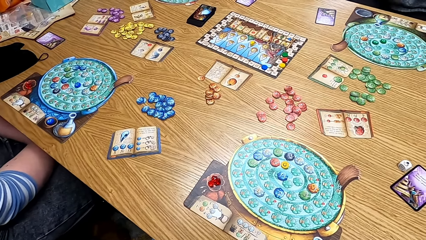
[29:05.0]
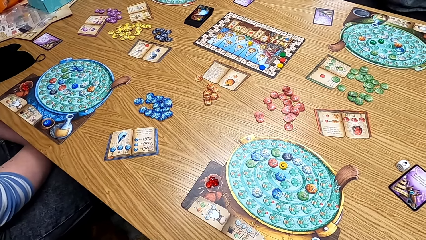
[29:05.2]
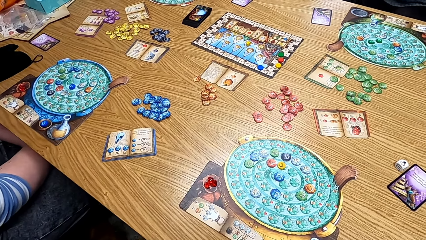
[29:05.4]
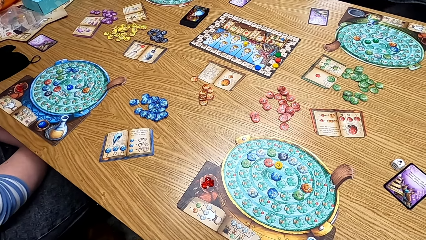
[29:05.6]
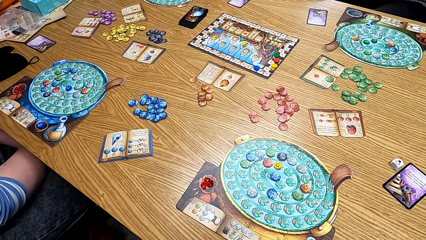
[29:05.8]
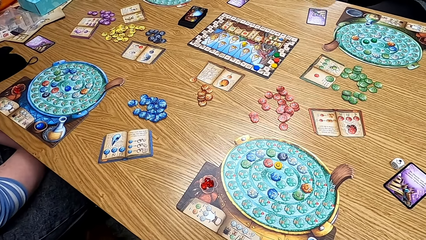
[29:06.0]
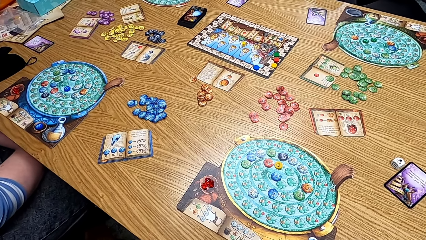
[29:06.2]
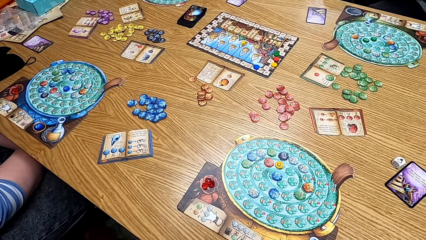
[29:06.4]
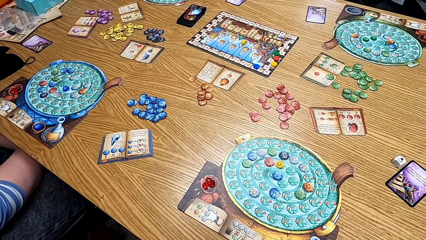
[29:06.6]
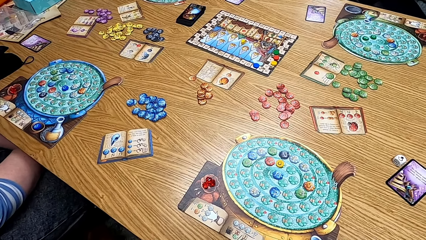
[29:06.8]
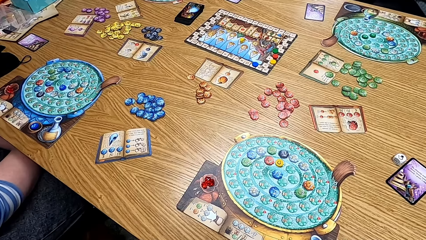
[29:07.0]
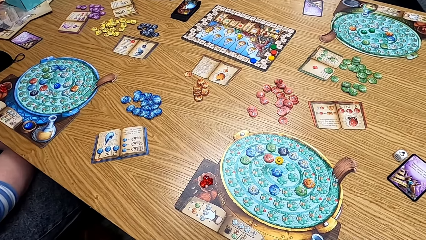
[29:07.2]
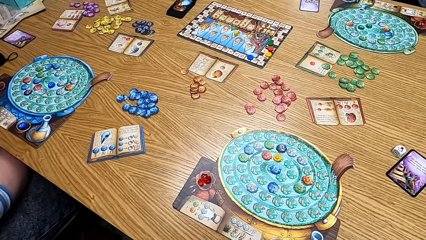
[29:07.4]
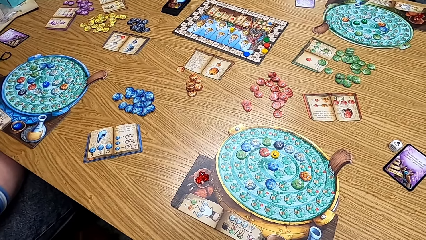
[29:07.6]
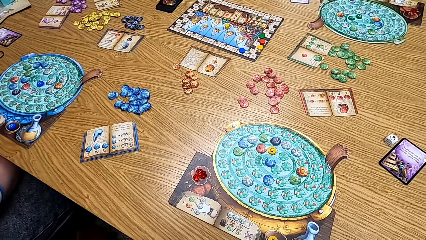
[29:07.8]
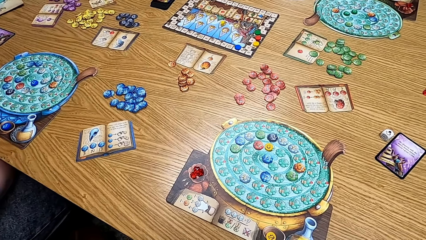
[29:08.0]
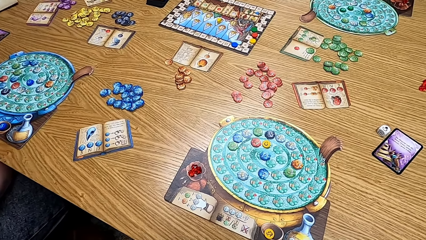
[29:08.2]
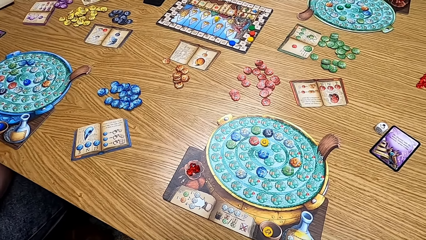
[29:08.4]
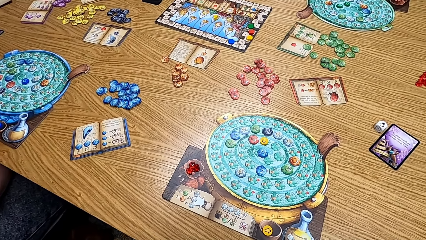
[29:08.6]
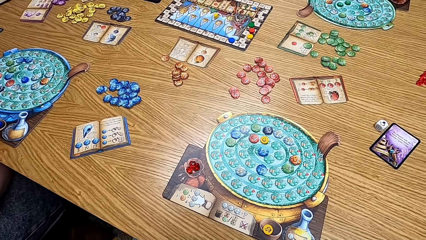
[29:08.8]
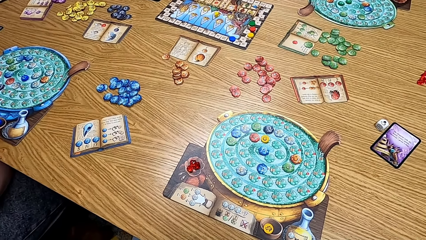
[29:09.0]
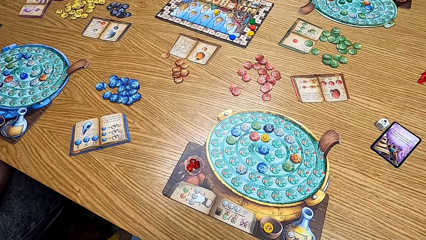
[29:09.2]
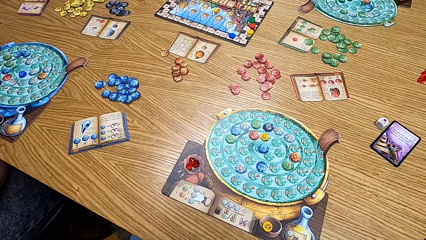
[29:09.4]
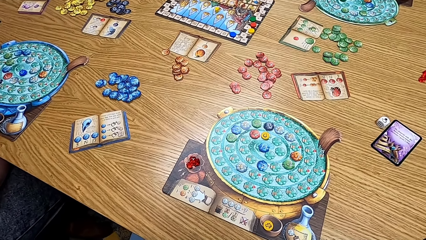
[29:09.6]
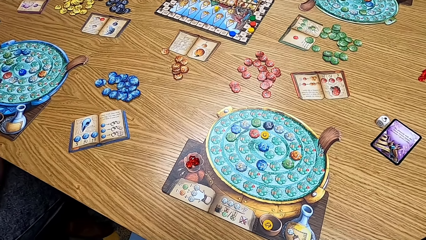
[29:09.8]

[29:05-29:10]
The camera wearer looks at the table.

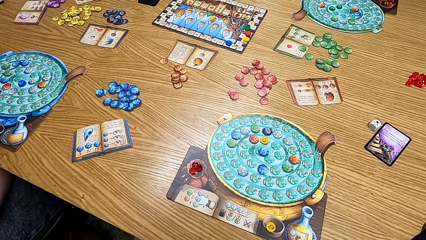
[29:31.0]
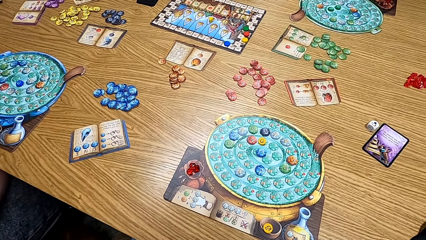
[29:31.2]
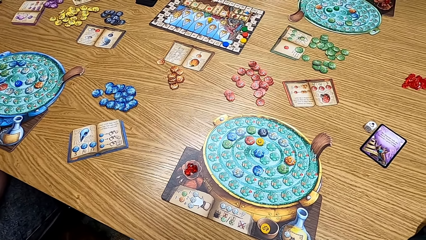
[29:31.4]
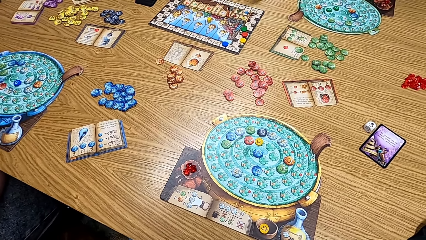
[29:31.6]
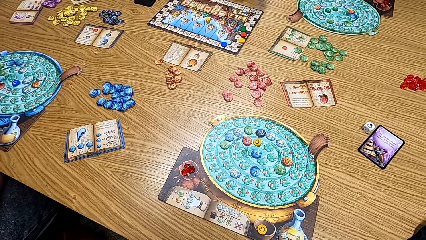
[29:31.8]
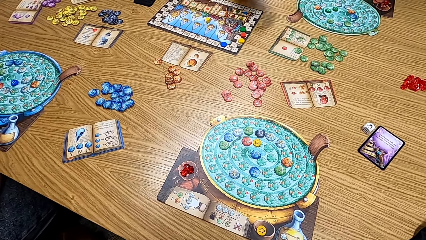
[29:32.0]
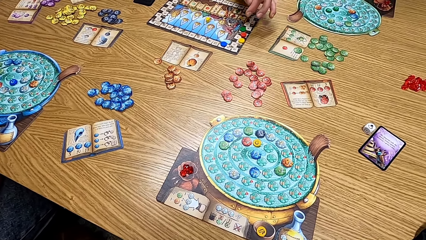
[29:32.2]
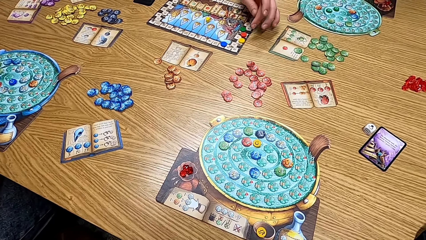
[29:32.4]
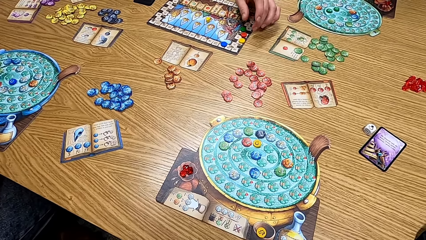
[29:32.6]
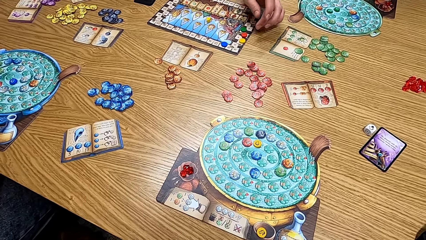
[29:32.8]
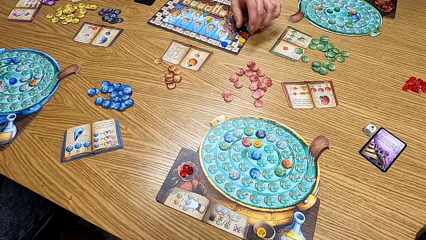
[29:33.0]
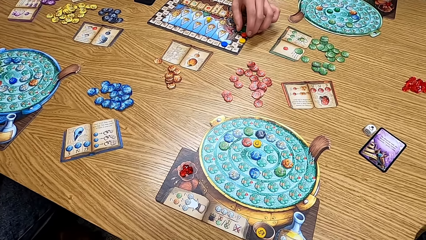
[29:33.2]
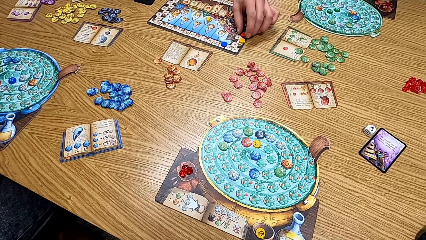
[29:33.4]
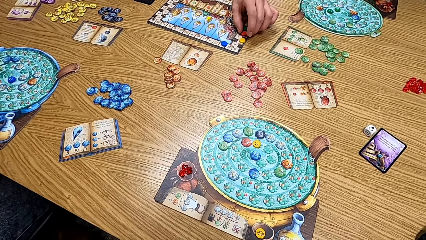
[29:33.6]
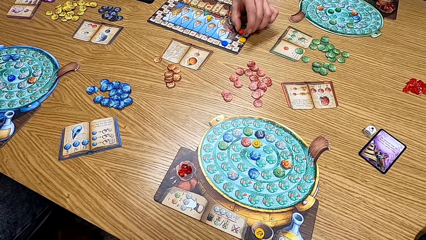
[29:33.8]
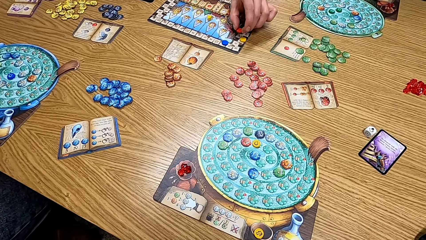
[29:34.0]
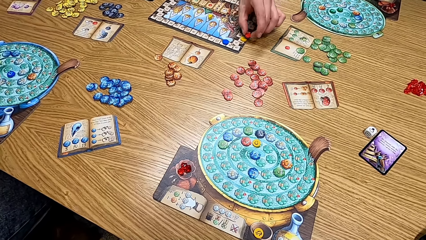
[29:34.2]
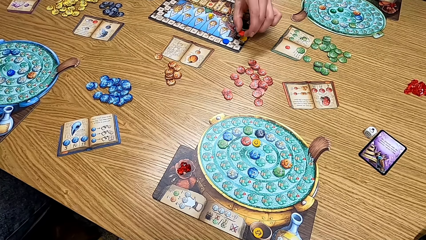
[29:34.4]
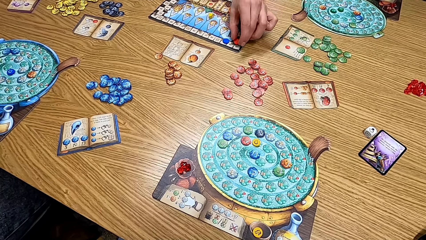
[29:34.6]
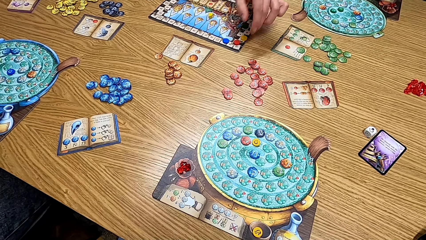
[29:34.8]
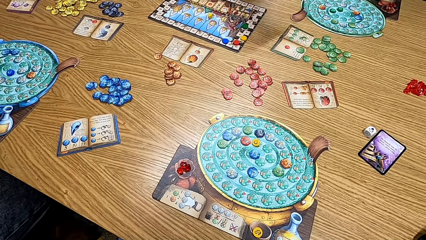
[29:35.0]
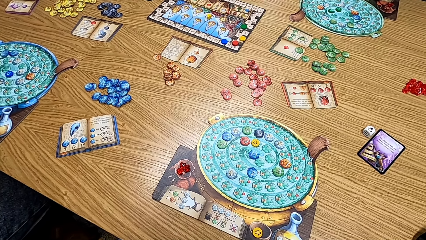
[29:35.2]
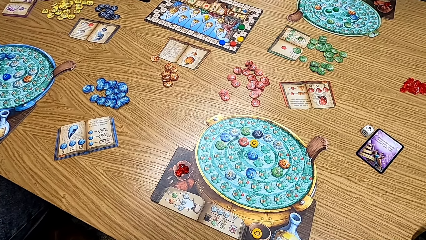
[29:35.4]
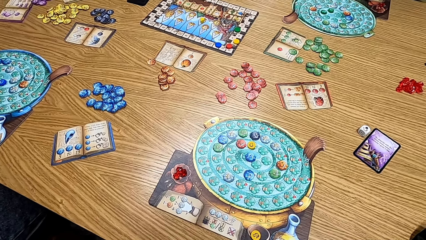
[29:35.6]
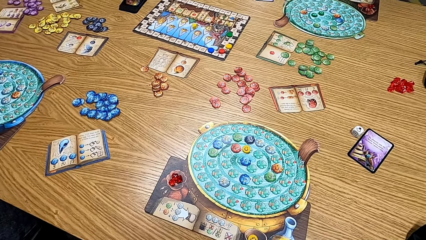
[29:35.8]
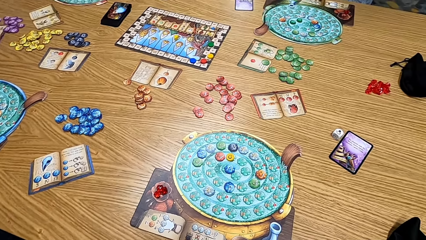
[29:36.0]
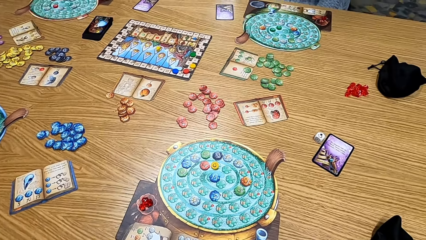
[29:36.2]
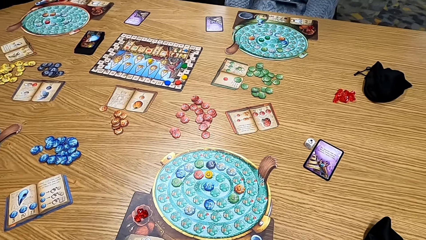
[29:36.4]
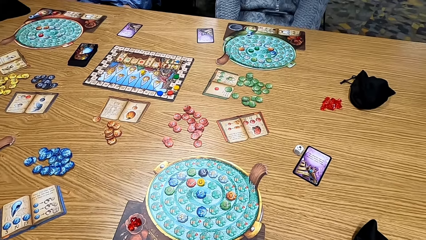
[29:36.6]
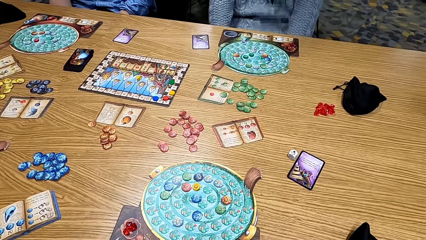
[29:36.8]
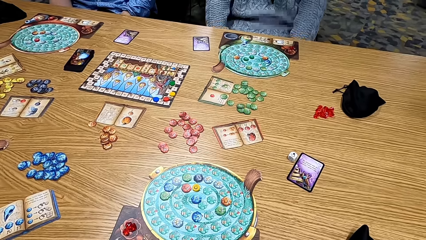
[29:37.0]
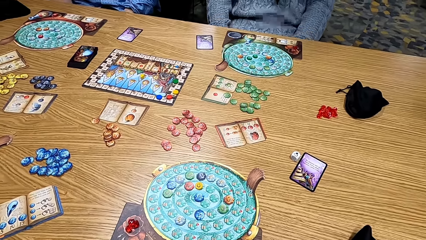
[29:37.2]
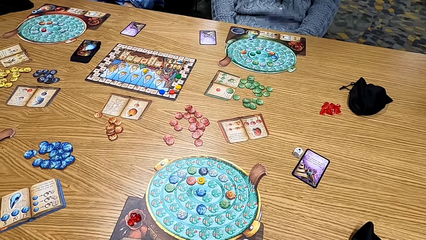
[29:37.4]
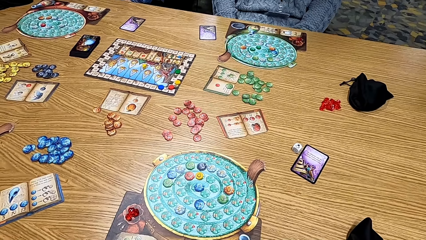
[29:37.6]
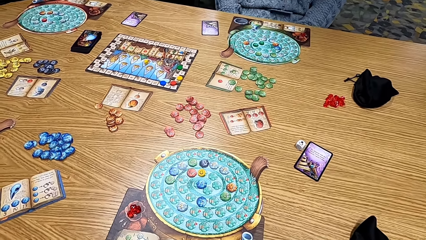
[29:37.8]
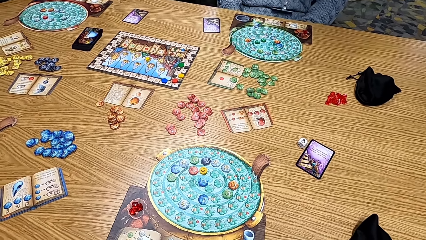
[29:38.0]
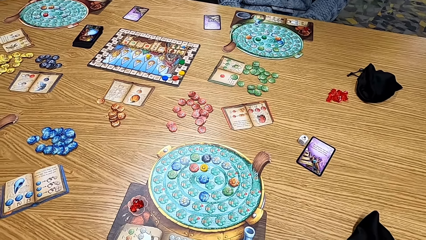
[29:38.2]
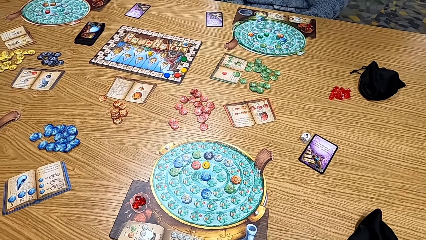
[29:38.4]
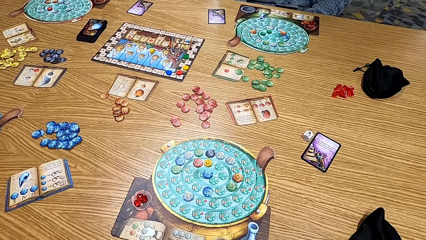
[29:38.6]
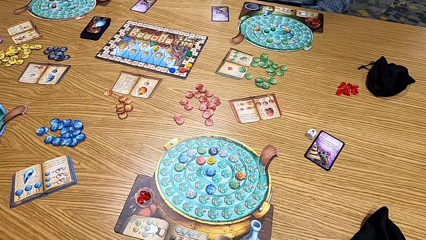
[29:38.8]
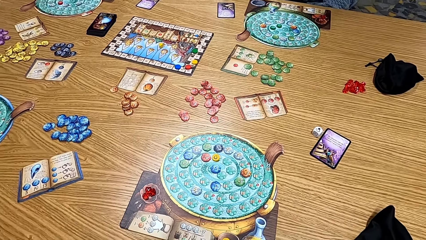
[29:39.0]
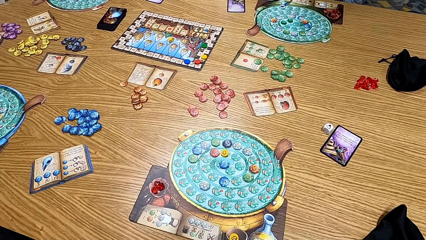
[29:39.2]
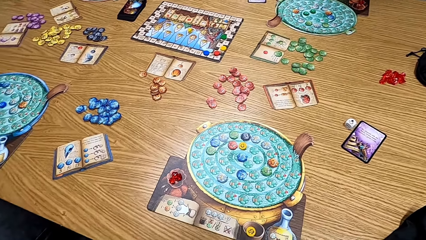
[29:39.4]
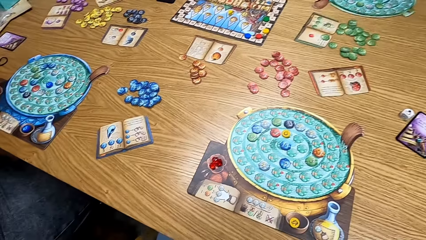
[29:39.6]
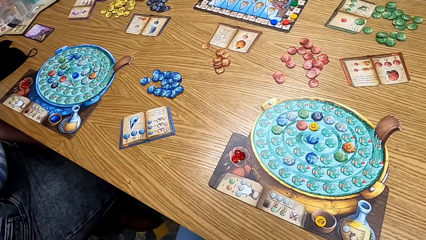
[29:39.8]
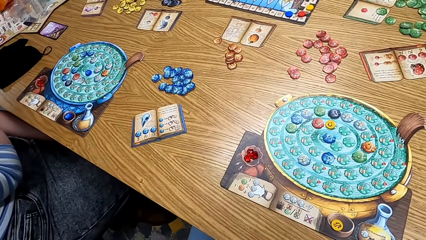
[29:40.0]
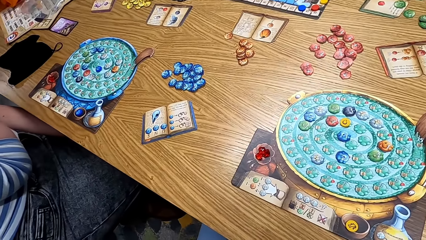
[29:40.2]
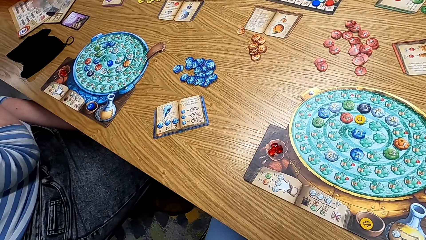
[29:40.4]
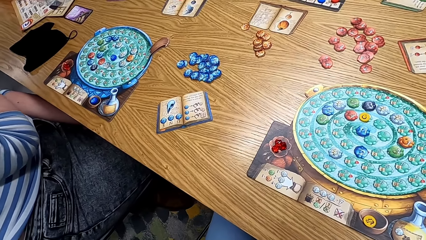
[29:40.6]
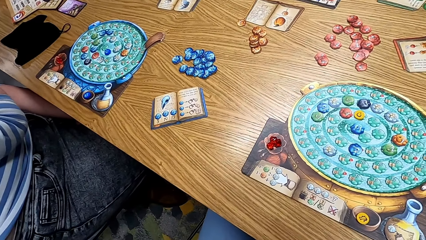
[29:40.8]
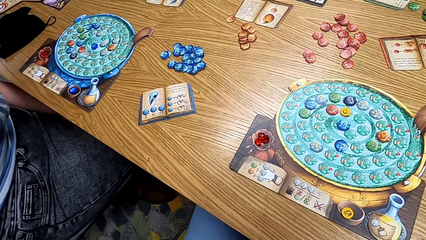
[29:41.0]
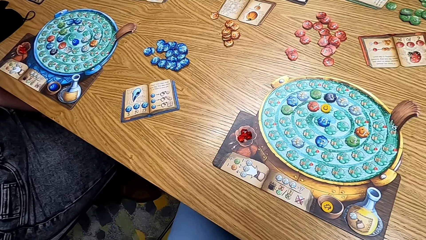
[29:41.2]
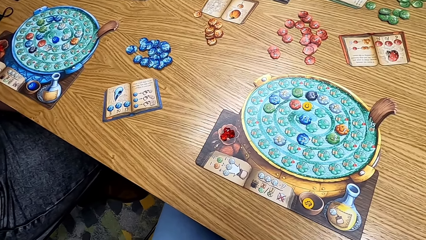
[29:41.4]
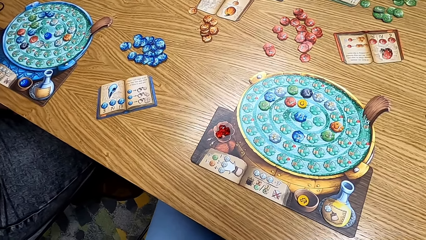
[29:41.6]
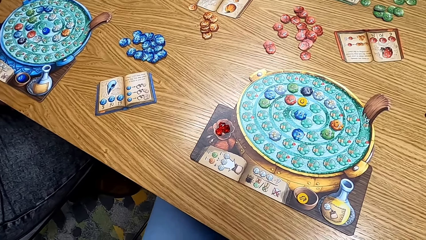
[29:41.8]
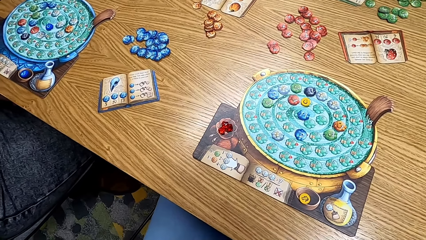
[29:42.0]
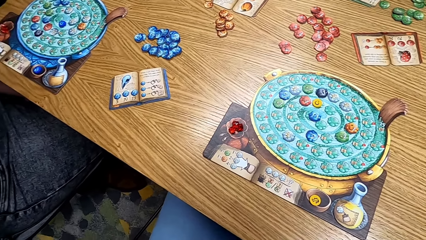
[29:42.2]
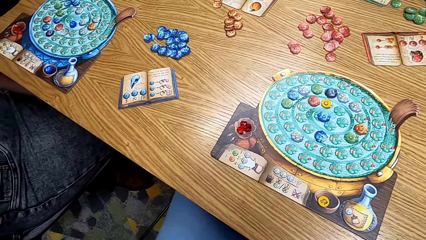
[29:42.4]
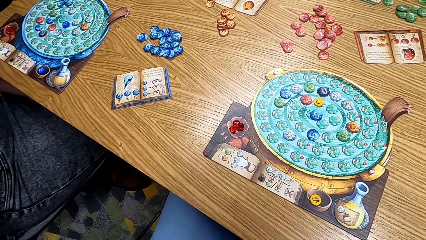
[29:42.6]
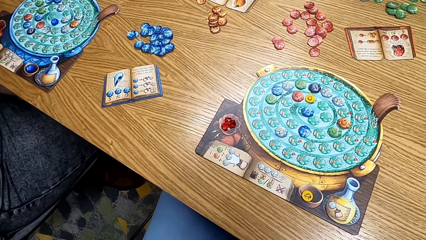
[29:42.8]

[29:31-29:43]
A woman plays the game. A man plays the game. A person moves chips on the scoring track. The camera wearer looks at the table. They look at another man.
